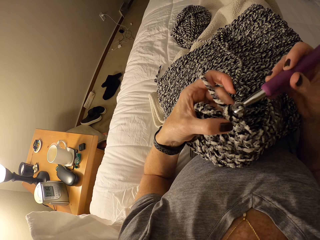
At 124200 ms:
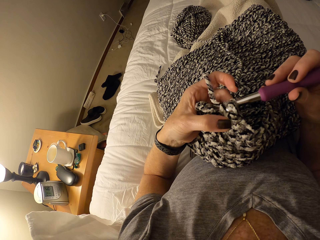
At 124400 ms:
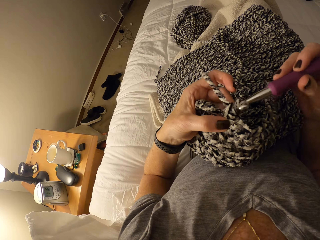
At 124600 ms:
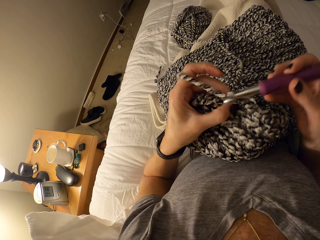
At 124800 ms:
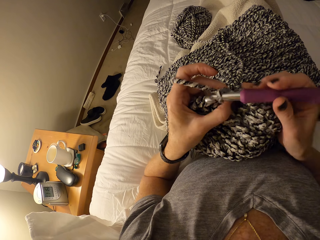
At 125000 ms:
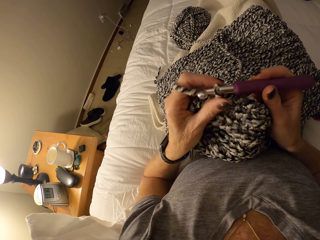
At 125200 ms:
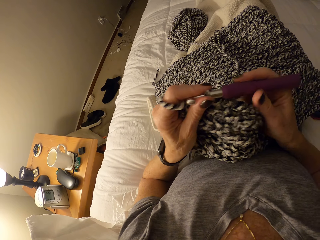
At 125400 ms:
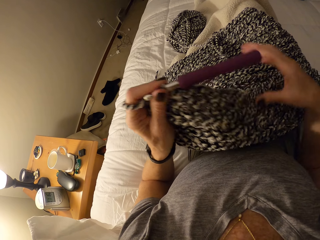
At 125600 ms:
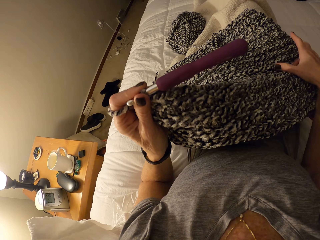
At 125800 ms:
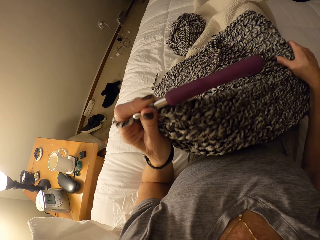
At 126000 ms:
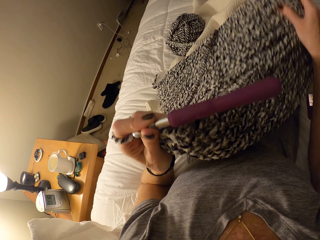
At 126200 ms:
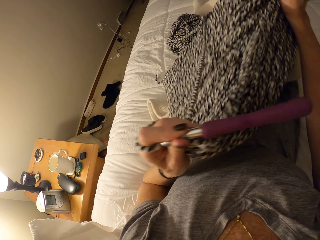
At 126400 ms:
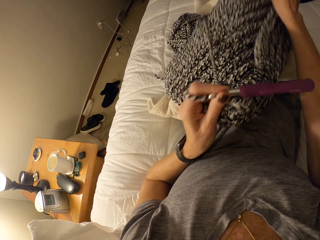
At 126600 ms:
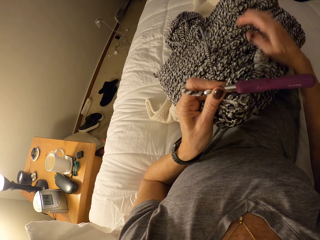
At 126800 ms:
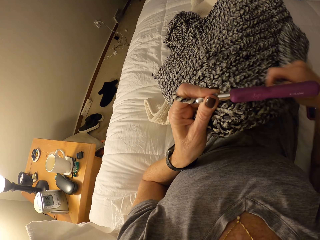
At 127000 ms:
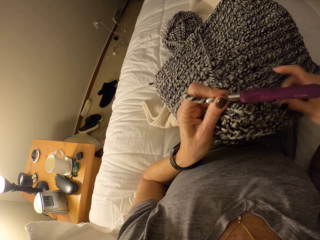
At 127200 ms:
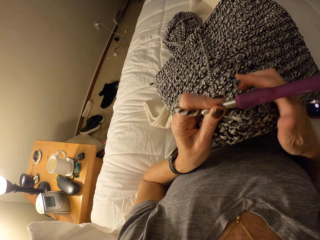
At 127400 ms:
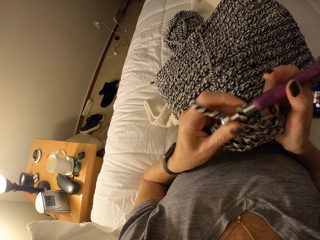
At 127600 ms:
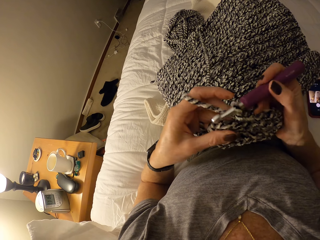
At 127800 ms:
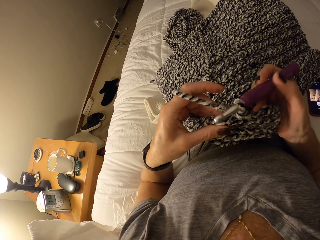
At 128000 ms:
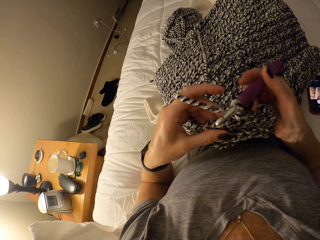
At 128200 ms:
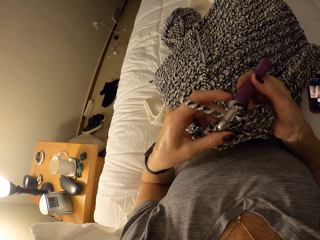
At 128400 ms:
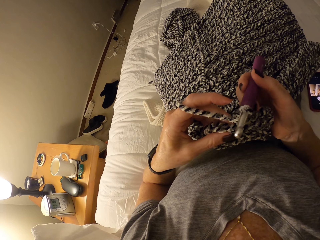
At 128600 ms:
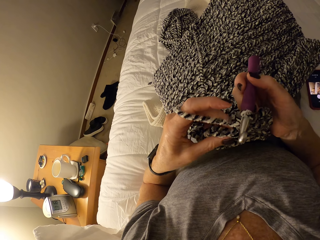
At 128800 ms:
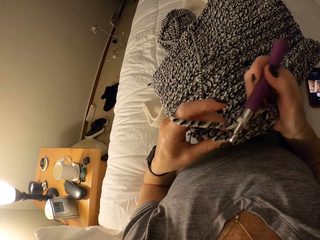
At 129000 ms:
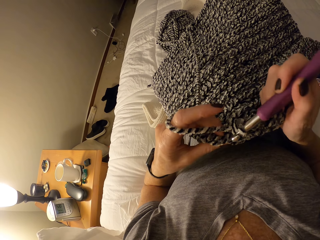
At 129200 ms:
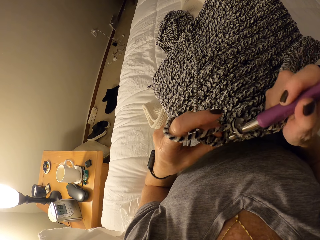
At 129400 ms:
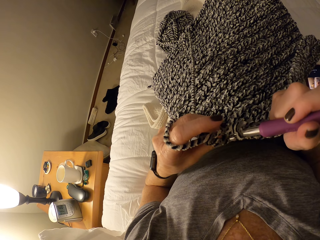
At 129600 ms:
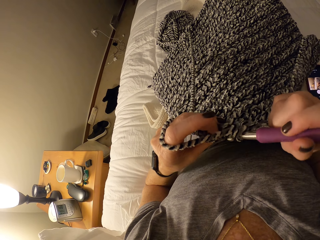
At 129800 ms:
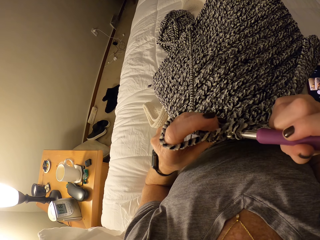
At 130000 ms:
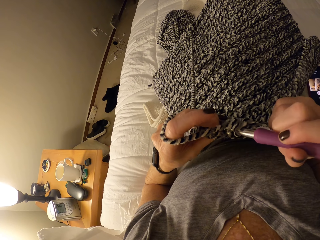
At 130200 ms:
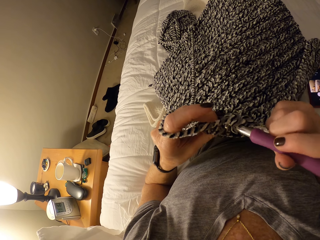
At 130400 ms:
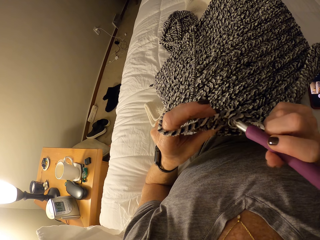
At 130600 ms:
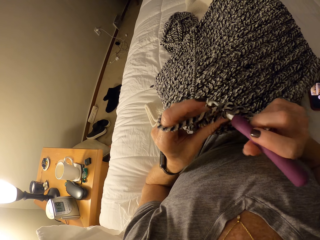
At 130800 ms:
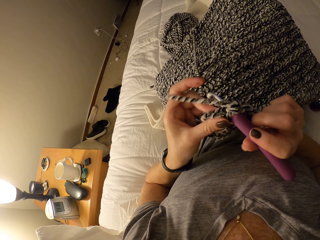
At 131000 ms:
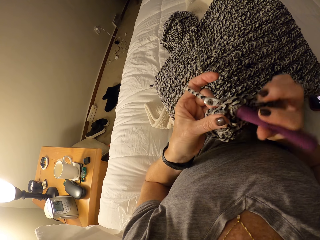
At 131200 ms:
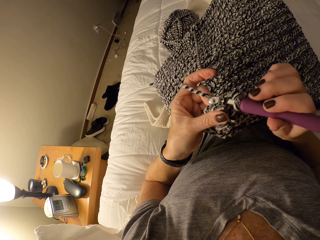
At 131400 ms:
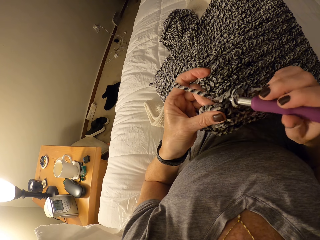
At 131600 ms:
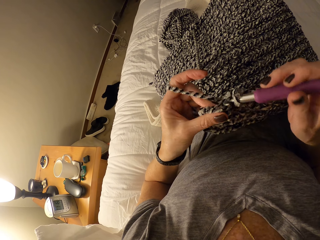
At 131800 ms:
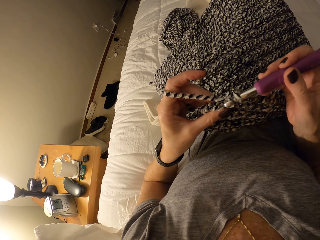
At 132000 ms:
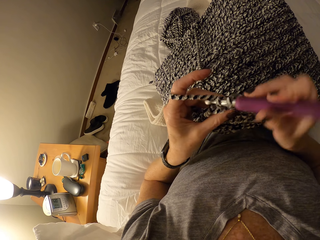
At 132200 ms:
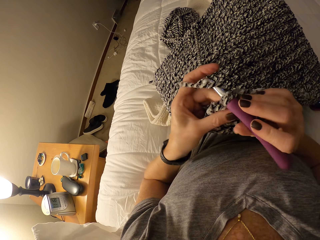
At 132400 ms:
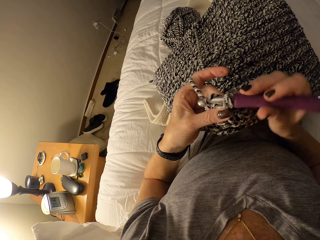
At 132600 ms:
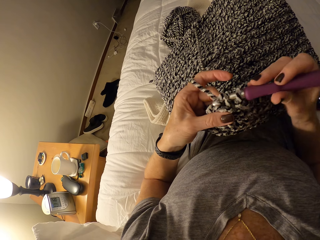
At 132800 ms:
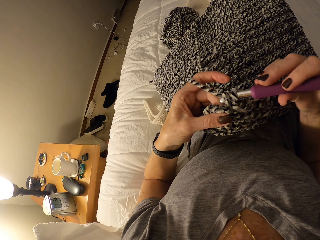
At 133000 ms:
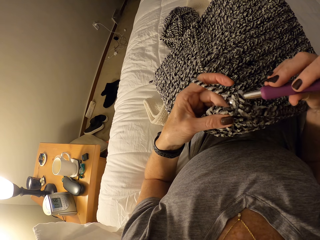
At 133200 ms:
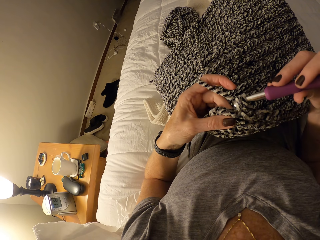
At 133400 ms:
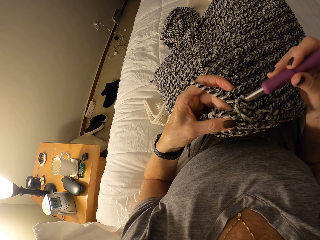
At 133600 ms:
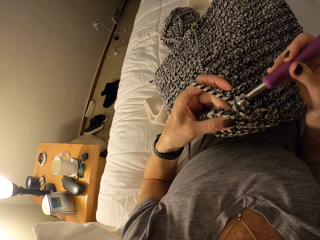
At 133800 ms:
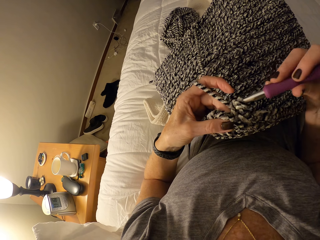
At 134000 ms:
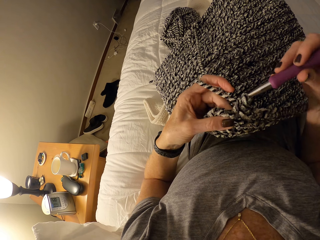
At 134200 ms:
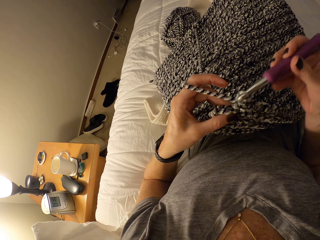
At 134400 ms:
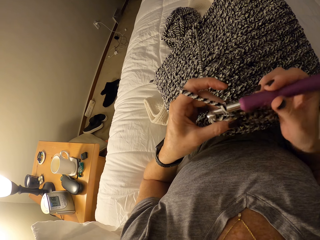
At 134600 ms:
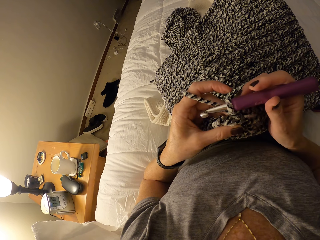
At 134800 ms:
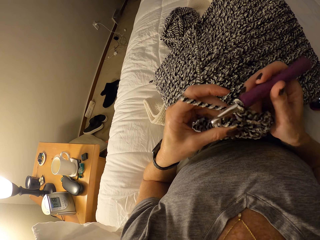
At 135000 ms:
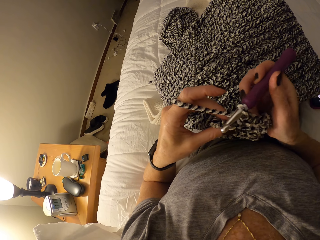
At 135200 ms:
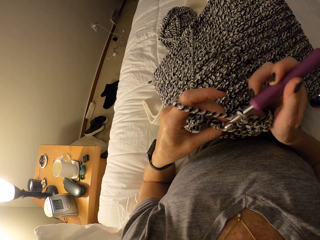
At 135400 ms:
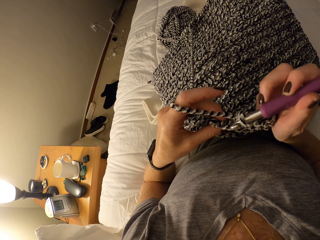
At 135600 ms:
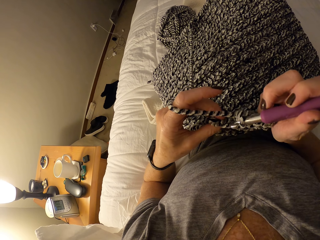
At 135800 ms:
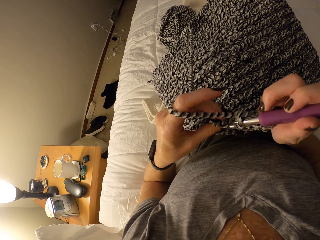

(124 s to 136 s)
The camera wearer passes the crochet hook from her right hand to her left hand. She adjusts the unfinished crochet on her lap with her right hand. She continues knitting the cotton yarn with the crochet hook.

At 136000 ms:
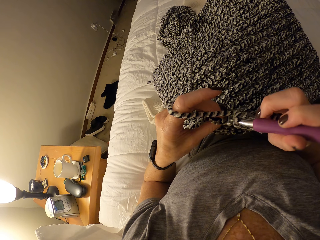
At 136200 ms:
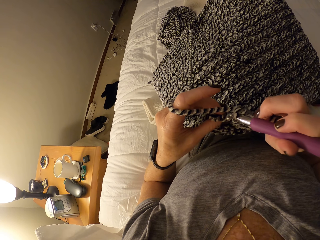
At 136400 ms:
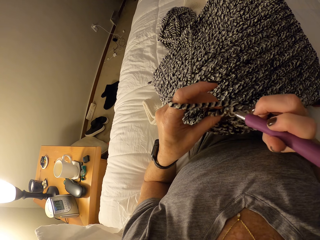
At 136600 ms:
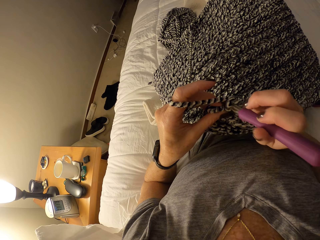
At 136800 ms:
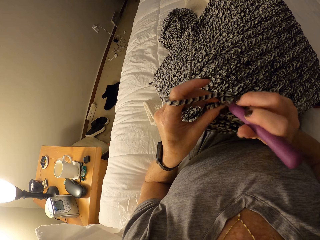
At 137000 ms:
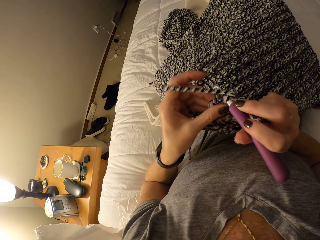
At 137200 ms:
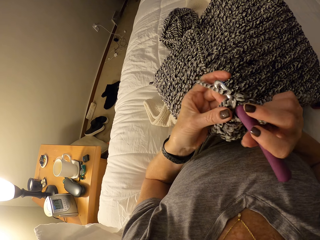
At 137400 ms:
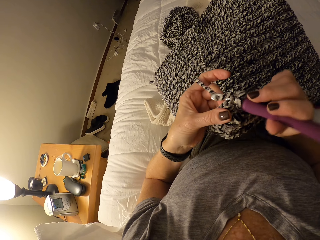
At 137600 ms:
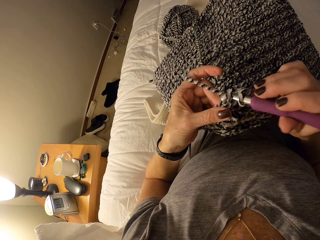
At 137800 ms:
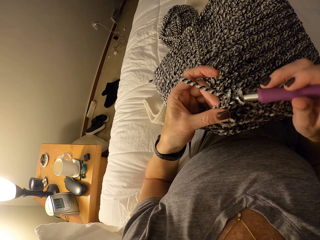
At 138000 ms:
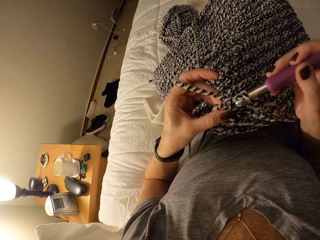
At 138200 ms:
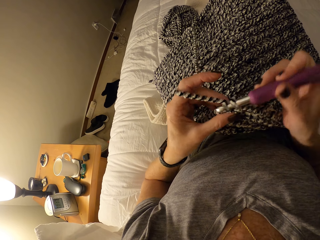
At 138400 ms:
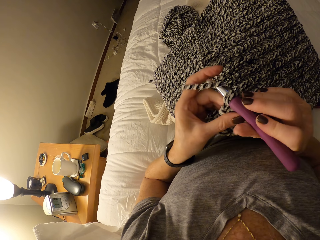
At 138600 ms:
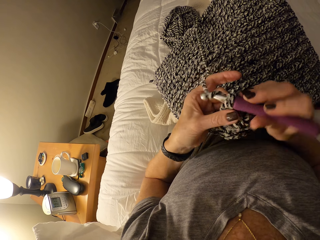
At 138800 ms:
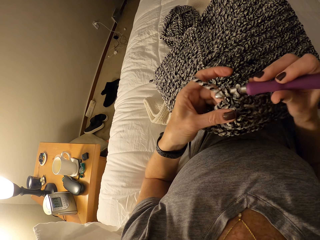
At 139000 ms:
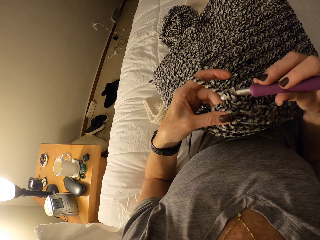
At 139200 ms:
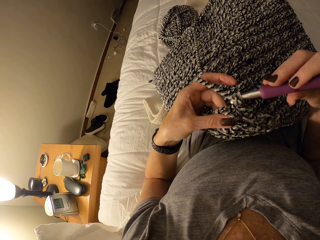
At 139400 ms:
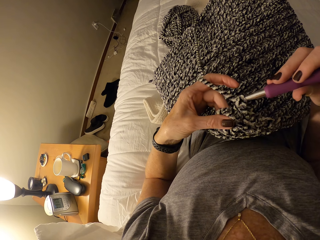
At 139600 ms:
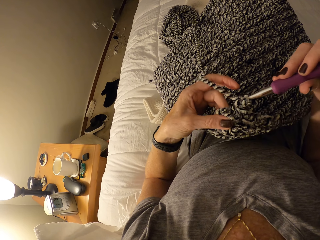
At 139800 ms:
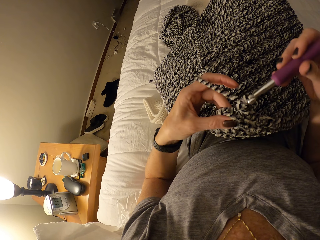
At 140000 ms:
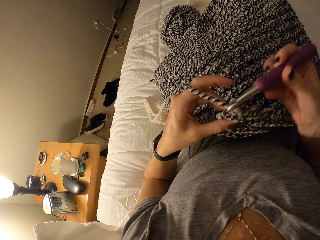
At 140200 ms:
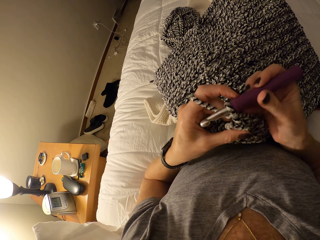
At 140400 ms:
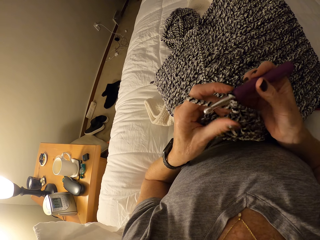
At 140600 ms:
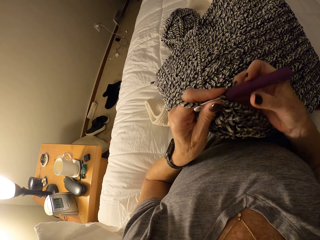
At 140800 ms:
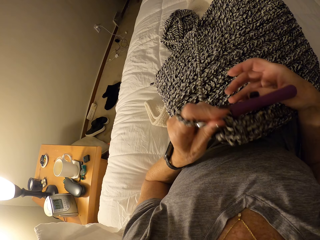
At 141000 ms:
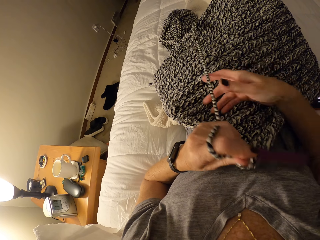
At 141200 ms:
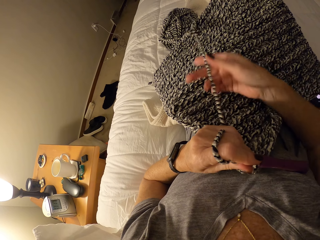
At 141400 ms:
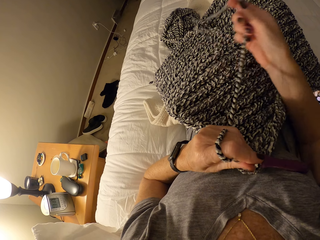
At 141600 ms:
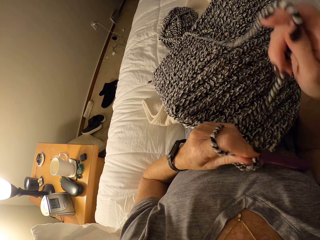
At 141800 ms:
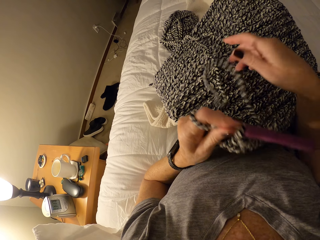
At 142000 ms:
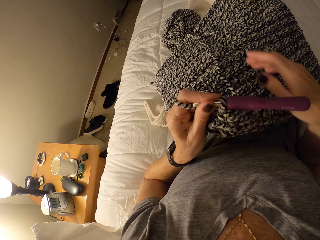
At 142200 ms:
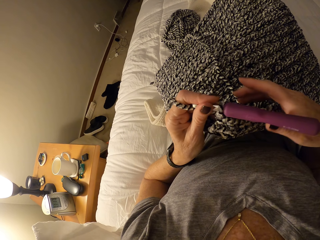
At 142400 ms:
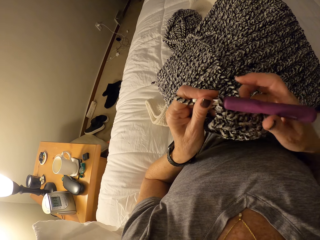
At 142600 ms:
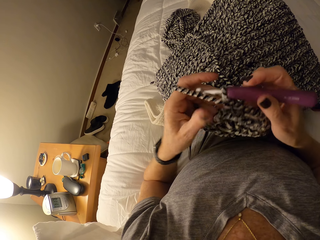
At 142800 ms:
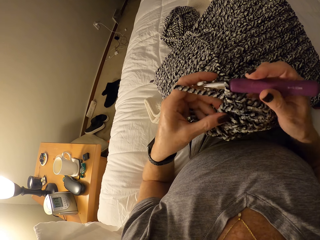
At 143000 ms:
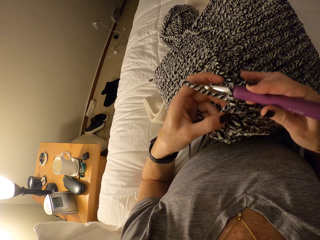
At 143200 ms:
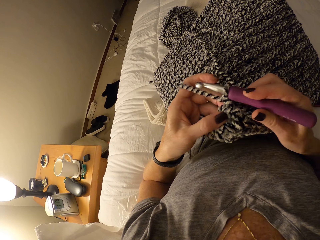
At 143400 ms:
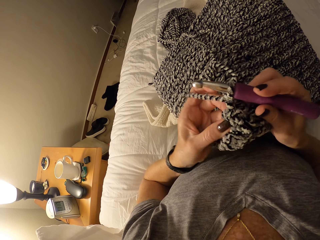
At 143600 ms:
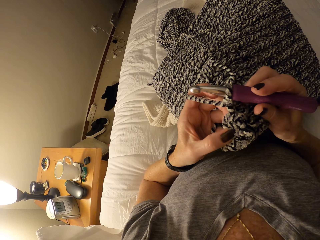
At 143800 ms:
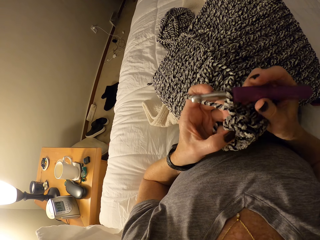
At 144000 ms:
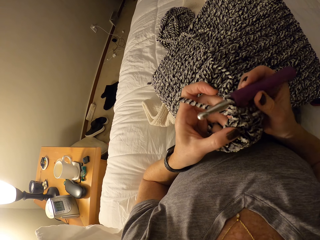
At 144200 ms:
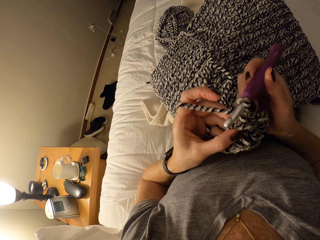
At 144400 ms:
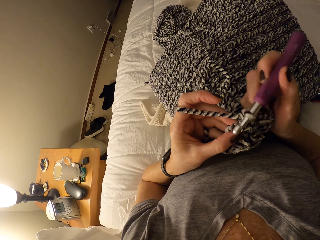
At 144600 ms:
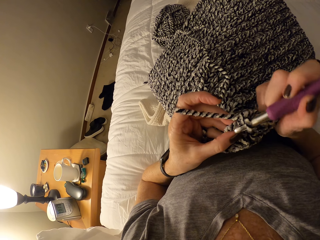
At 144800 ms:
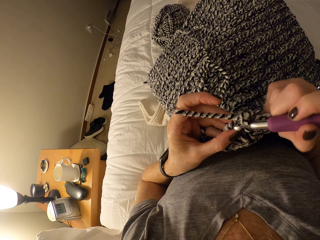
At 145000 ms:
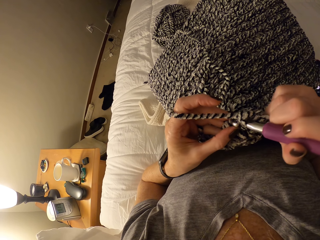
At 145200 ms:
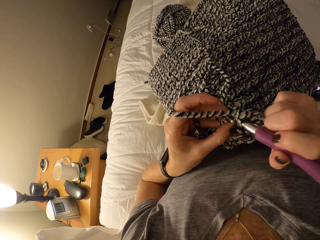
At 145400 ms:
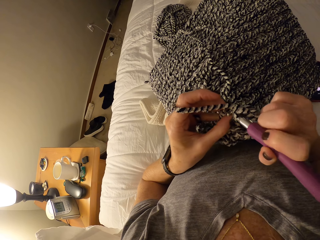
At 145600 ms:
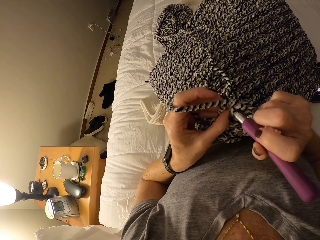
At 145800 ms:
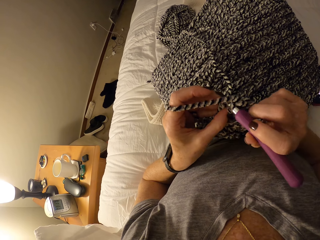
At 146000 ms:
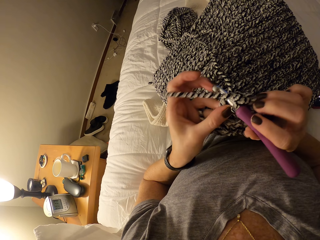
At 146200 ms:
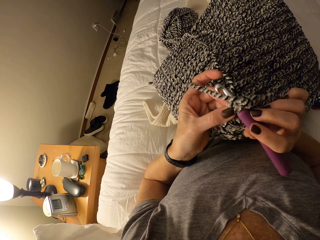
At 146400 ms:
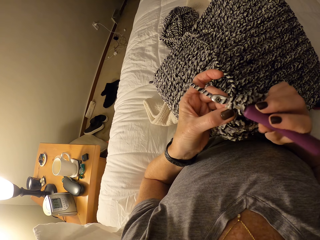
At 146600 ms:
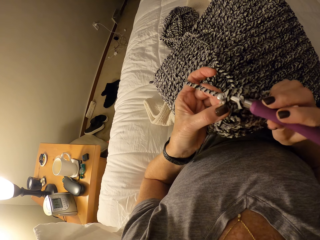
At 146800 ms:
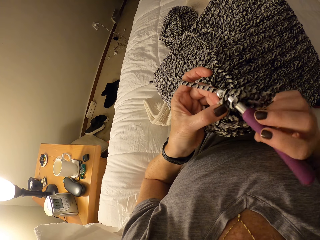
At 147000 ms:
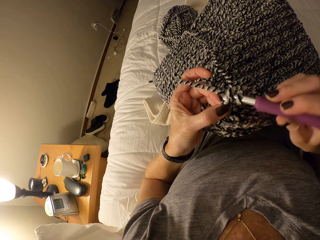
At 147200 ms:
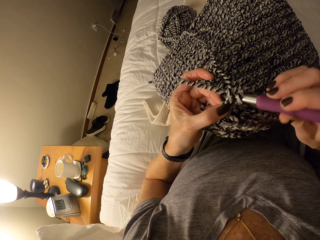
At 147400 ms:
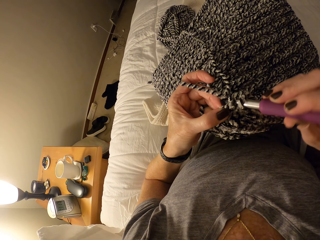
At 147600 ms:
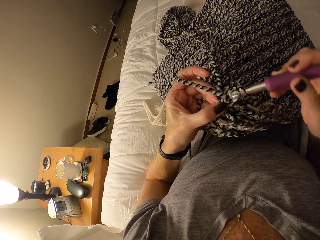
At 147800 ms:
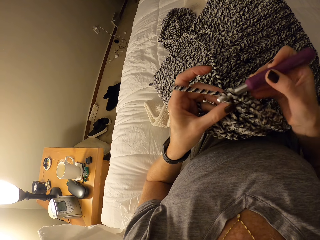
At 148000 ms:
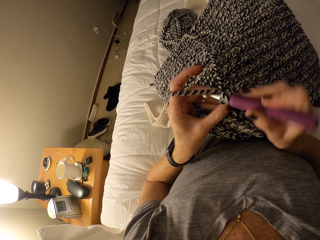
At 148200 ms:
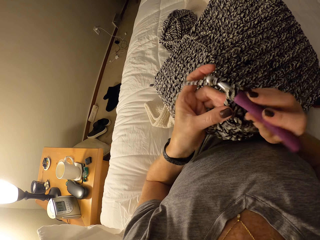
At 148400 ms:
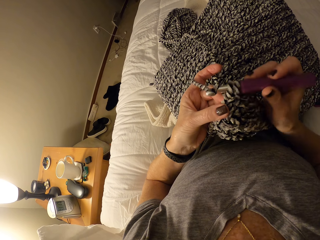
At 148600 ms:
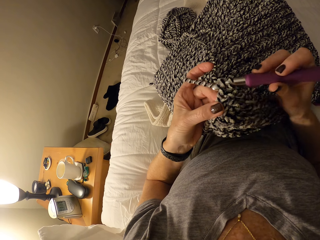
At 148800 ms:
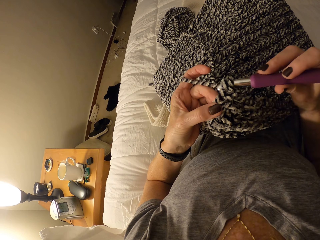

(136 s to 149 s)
The camera wearer passes the crochet hook from her right hand to her left hand. She pulls the cotton yarn on the bed with her right hand. She lifts up the wool thread. She continues knitting the cotton yarn with the crochet hook.
